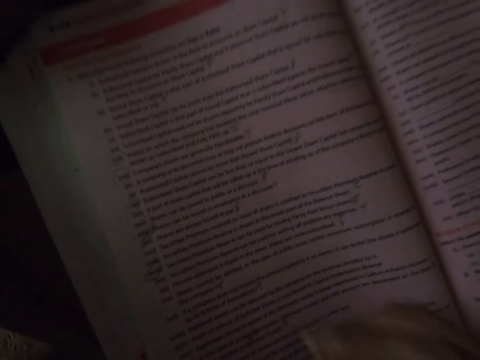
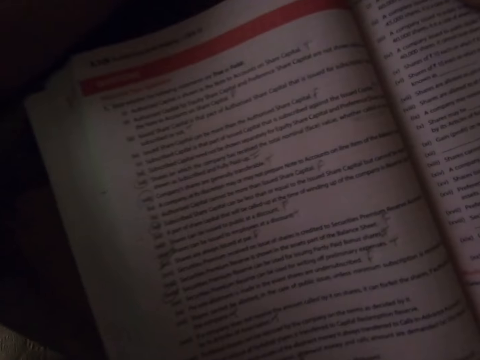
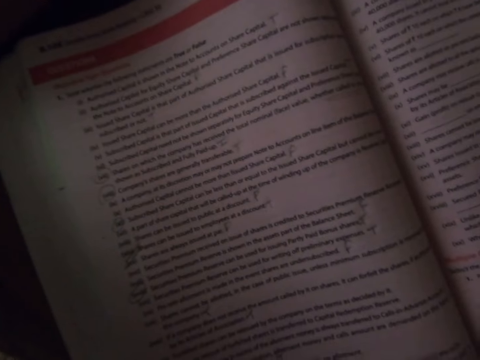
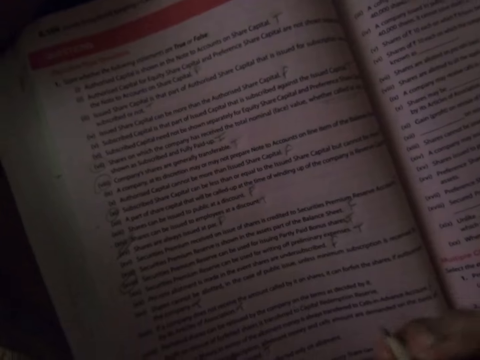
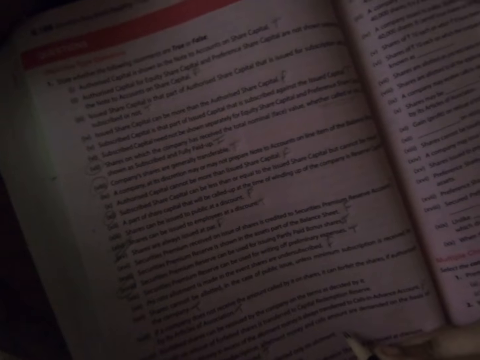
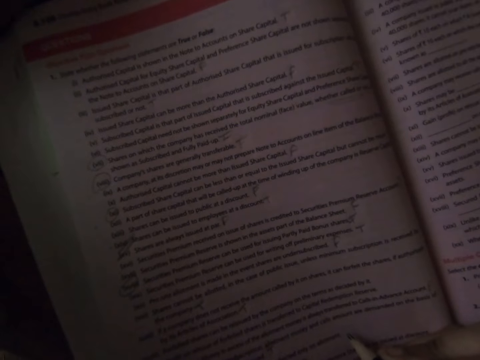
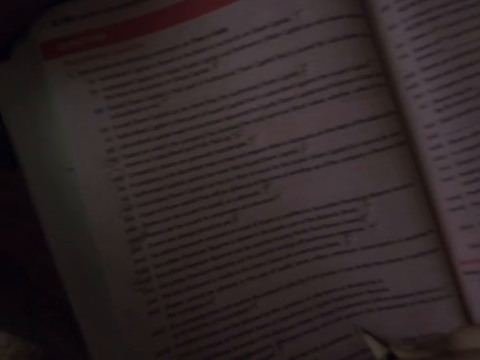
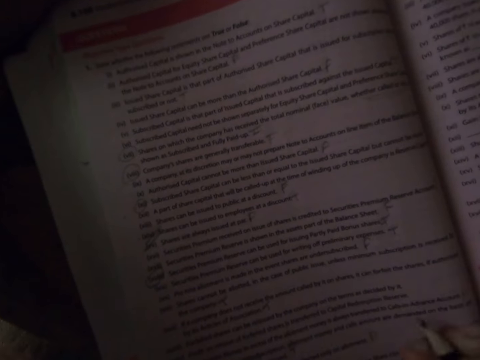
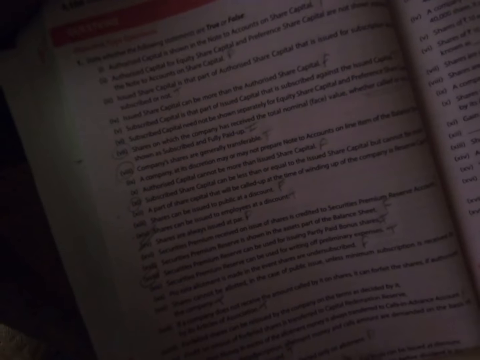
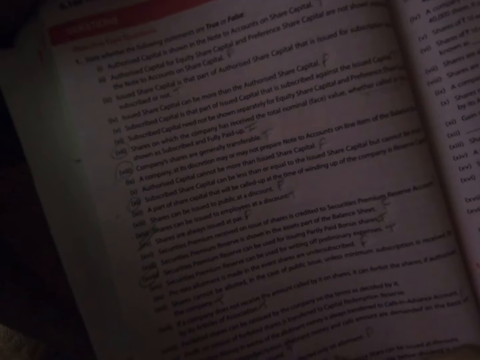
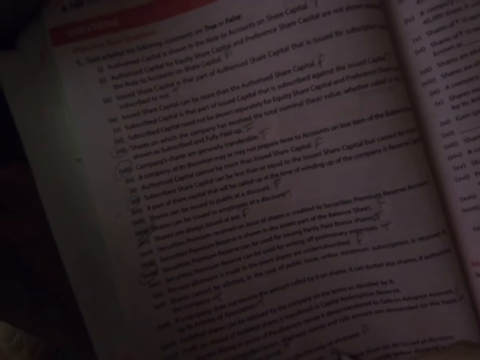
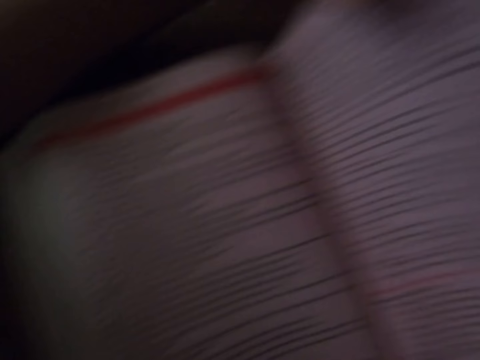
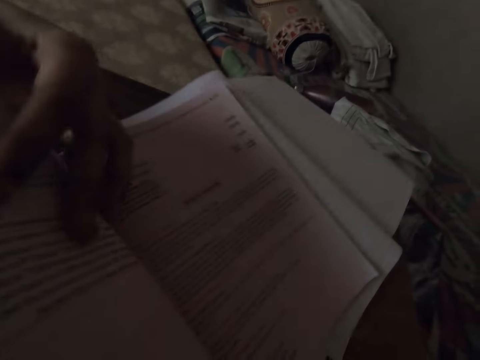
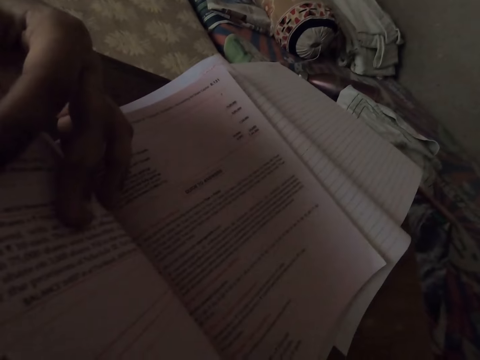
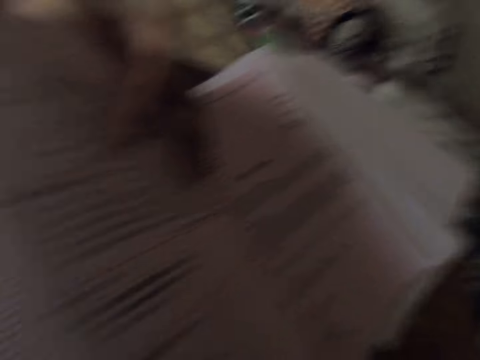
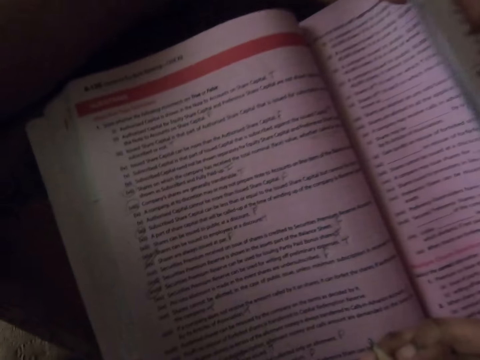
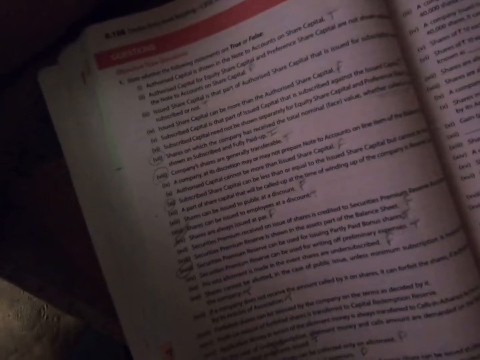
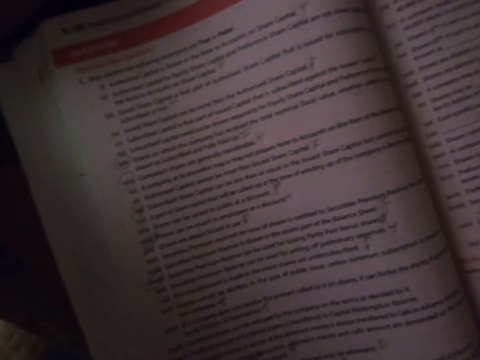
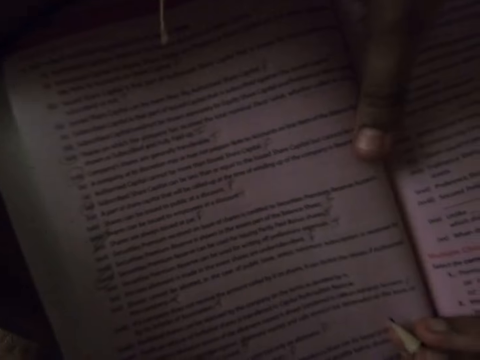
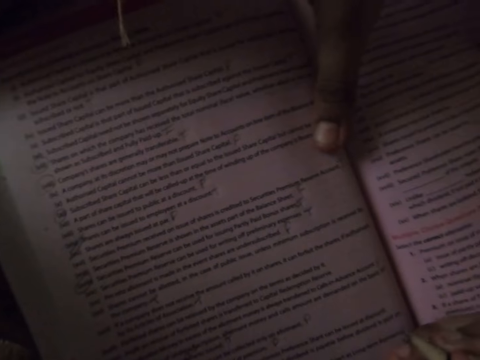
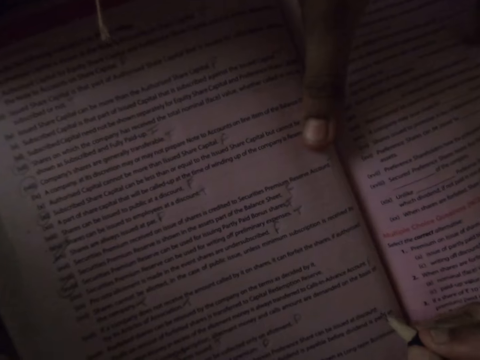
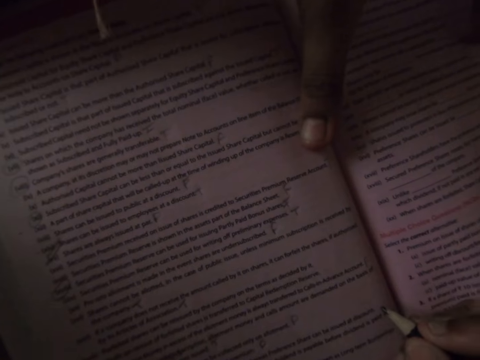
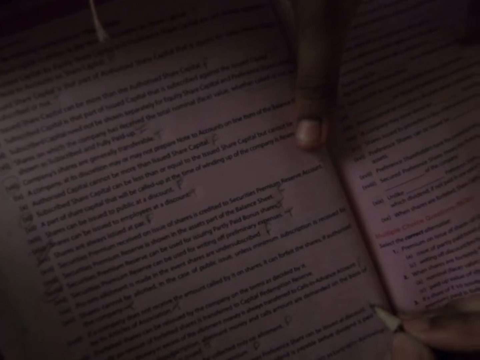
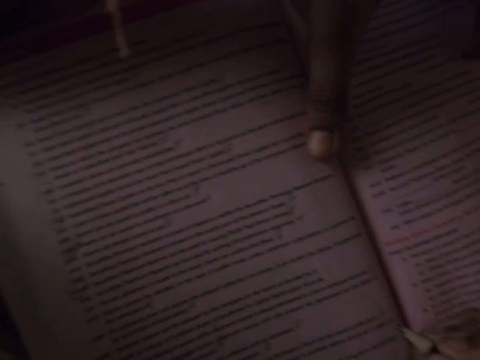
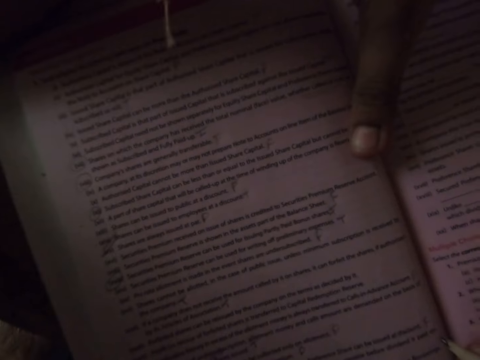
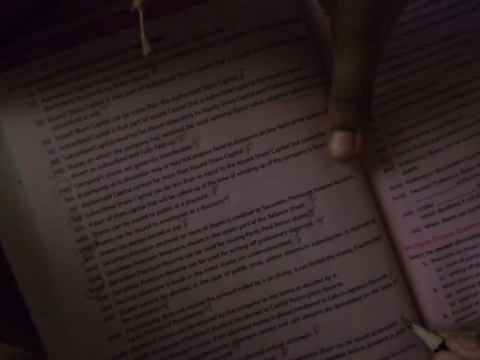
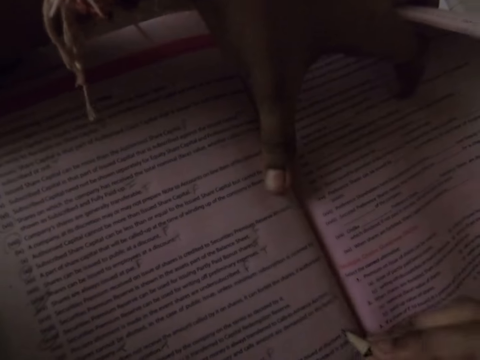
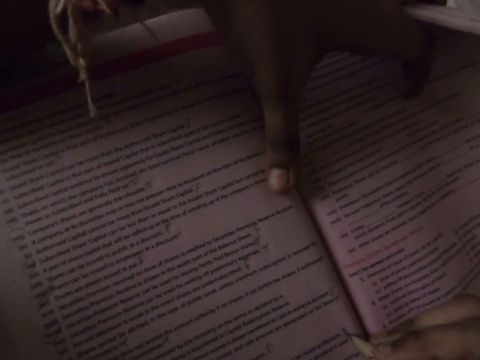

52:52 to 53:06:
The camera wearer writes on the textbook with the pencil. She moves her hand. She turns some pages in the textbook. She turns back the pages in the textbook. She moves the page of the book down. She writes on the textbook with the pencil.

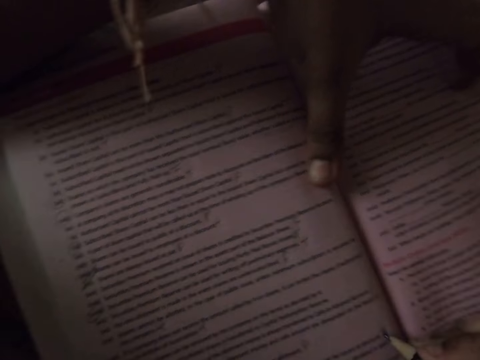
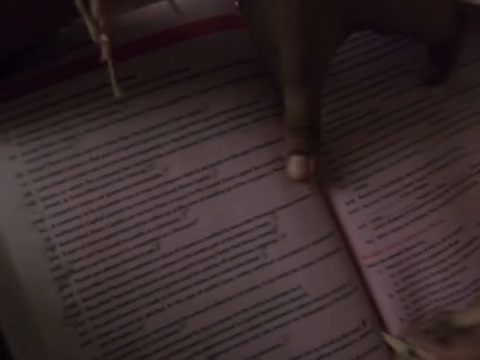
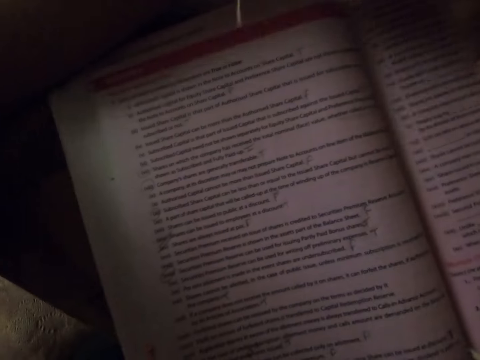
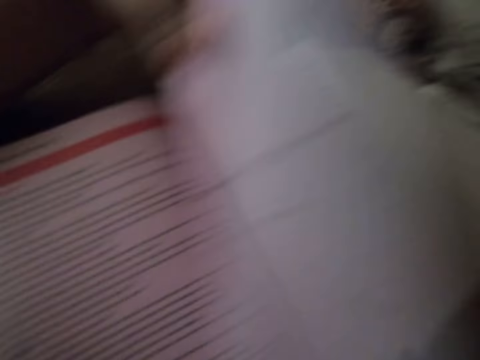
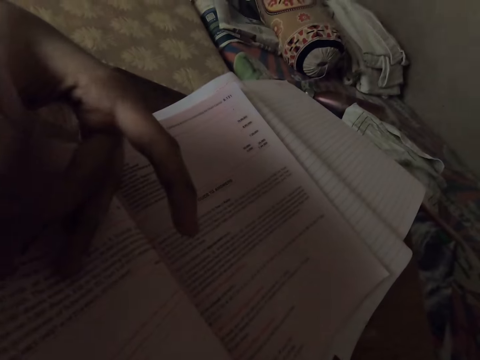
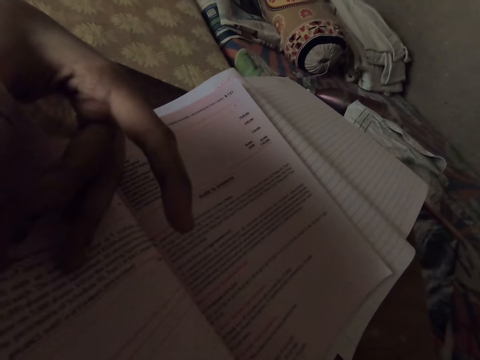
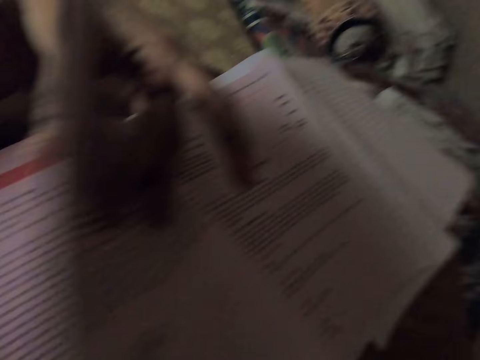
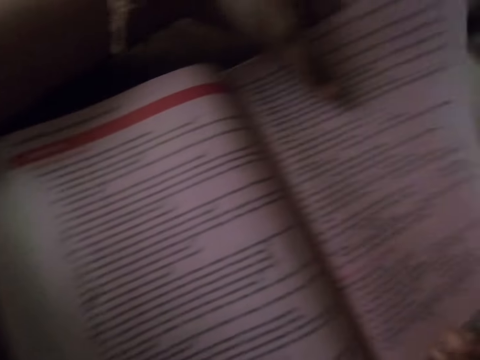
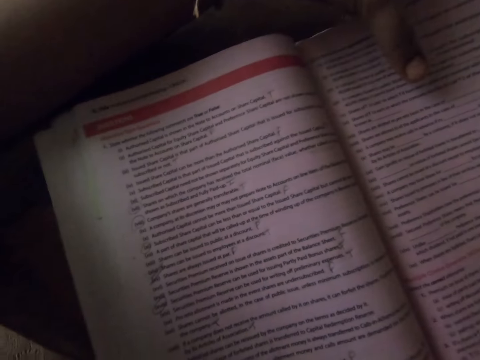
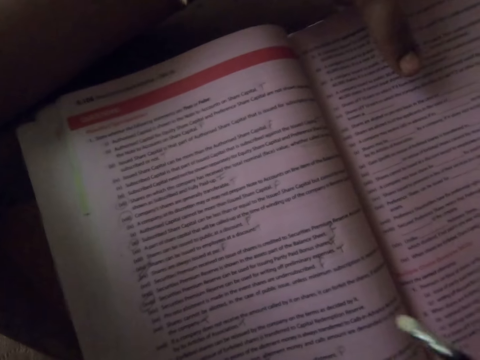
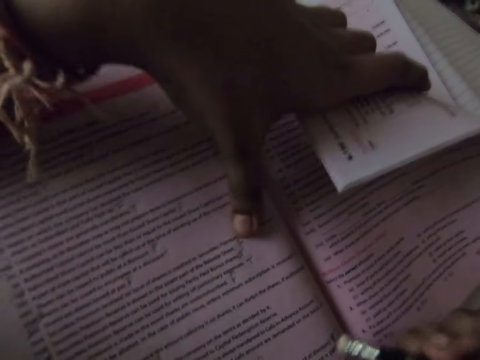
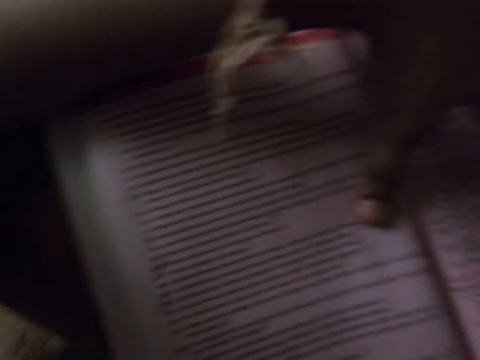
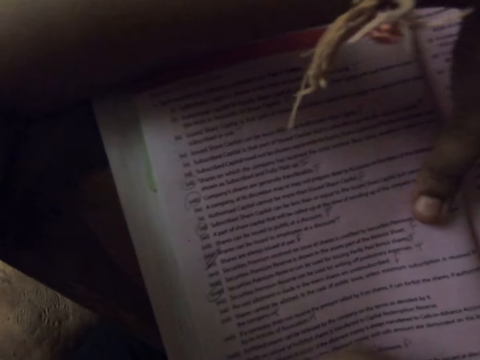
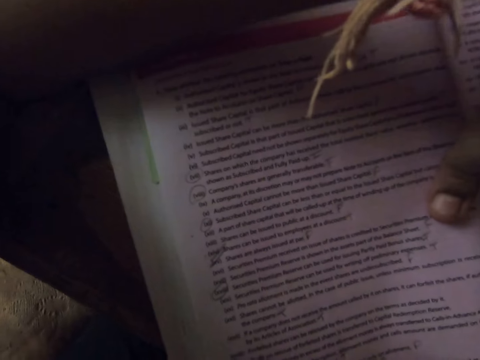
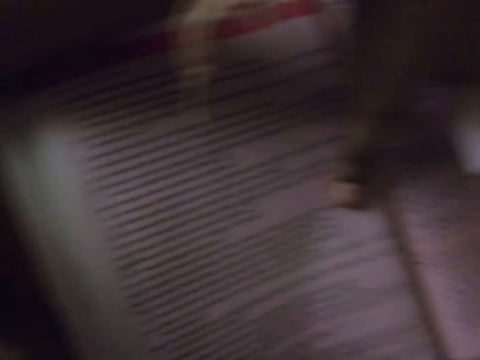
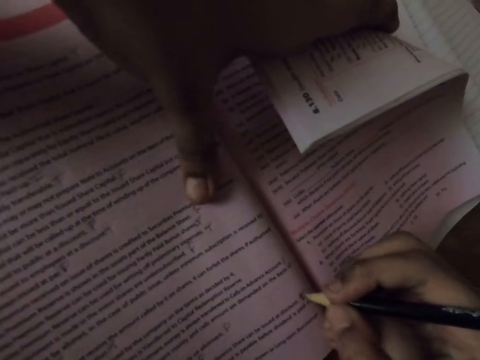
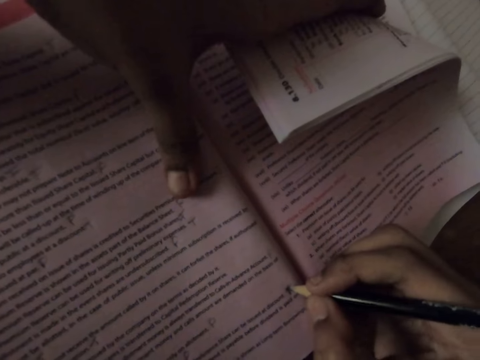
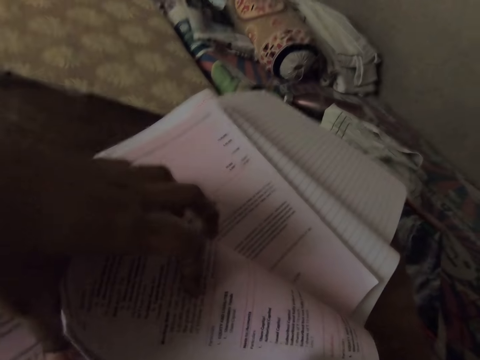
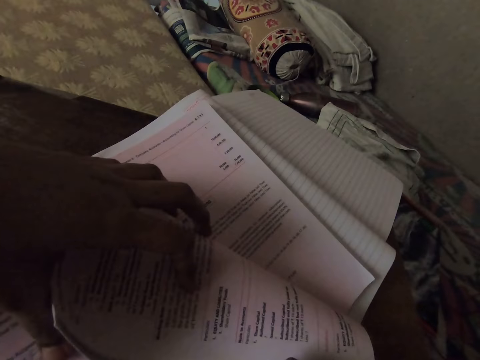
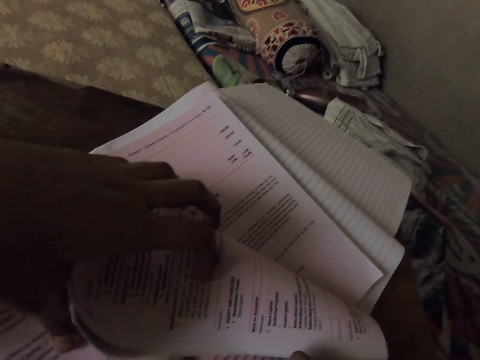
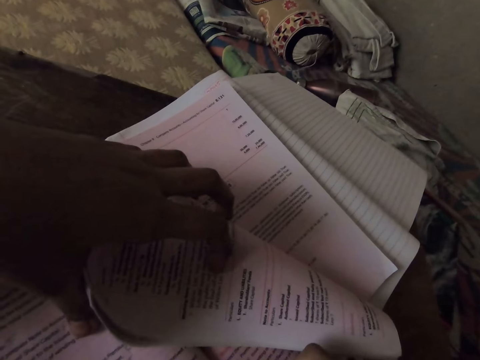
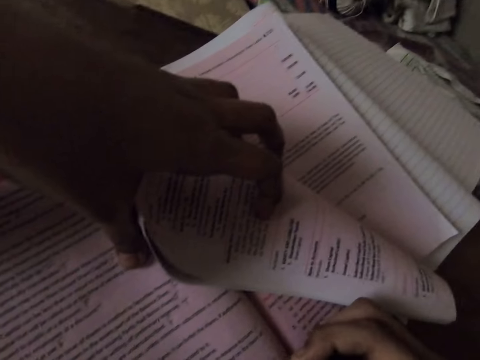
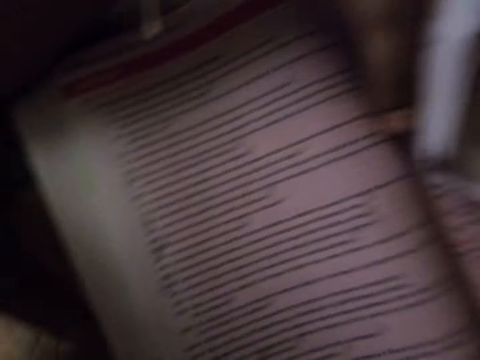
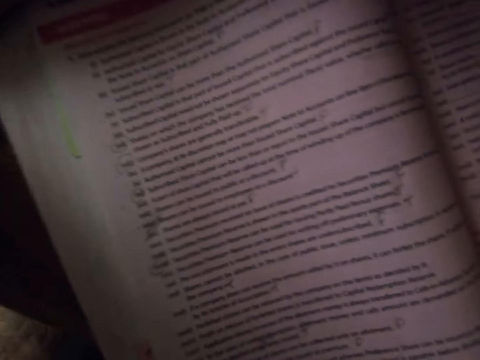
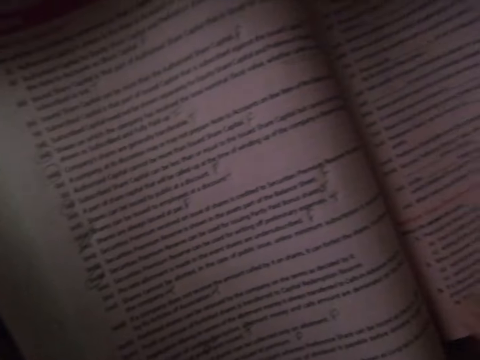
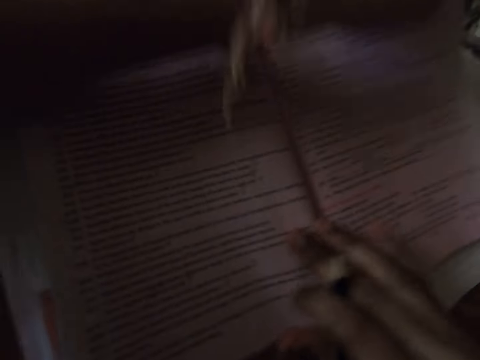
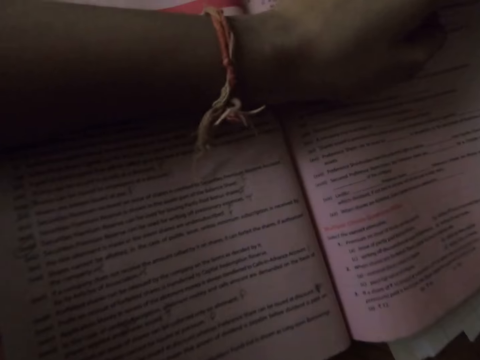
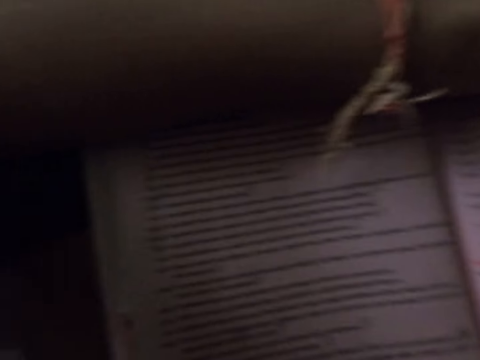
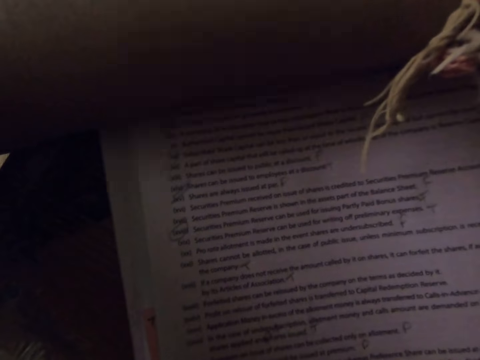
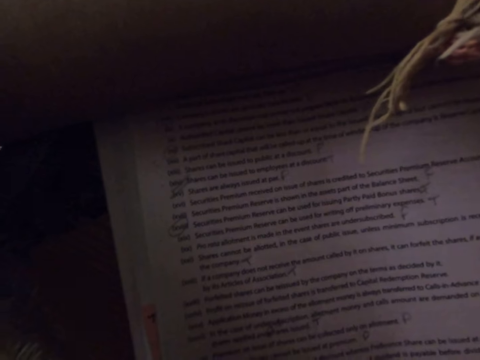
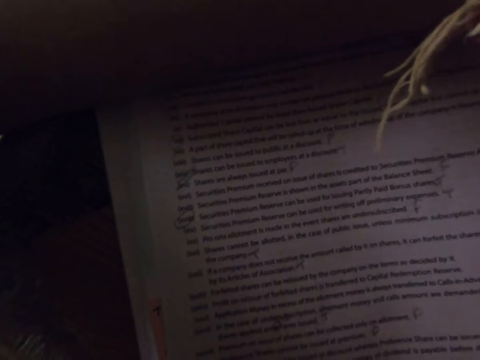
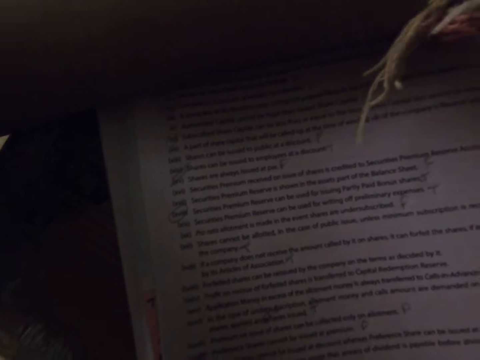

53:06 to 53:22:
The camera wearer turns some pages in the textbook. She turns back the pages in the textbook. She moves the page of the book down. She moves the pencil. She moves the page of the book down. She writes on the textbook with the pencil. She moves her hand.
